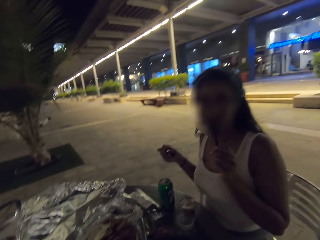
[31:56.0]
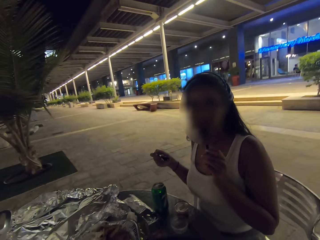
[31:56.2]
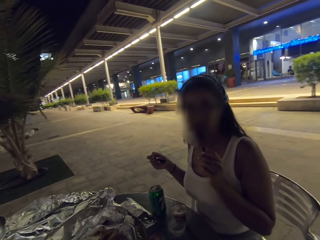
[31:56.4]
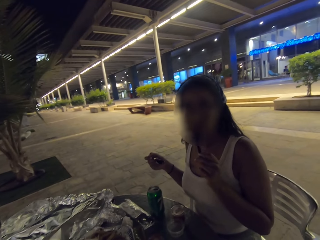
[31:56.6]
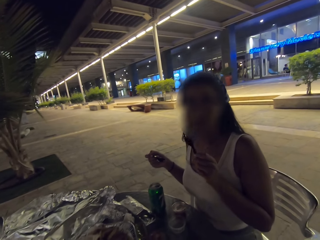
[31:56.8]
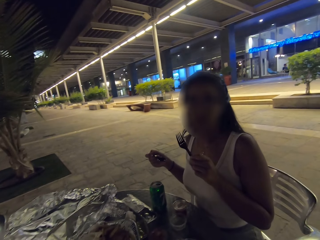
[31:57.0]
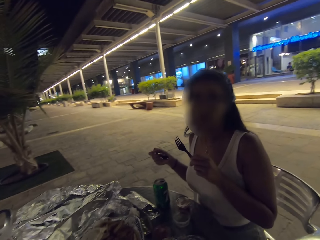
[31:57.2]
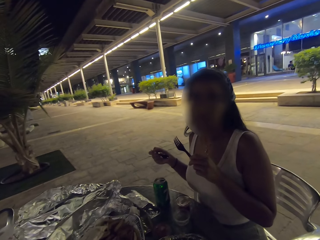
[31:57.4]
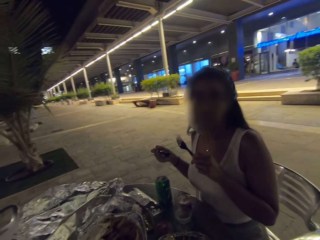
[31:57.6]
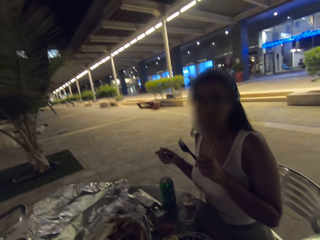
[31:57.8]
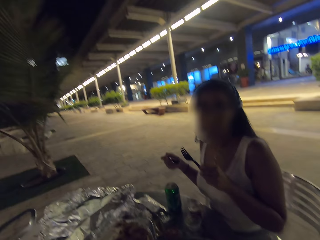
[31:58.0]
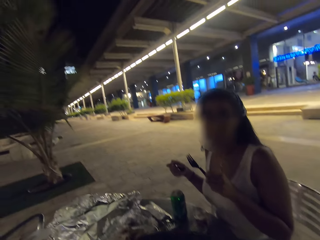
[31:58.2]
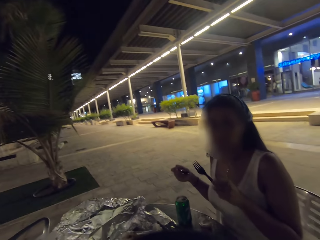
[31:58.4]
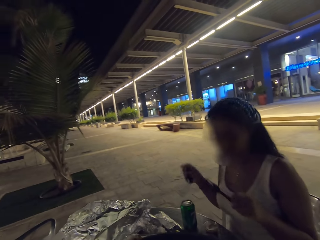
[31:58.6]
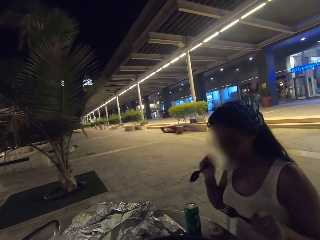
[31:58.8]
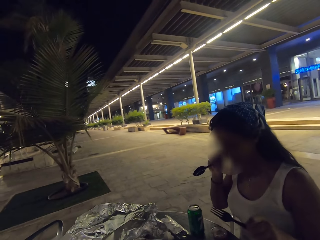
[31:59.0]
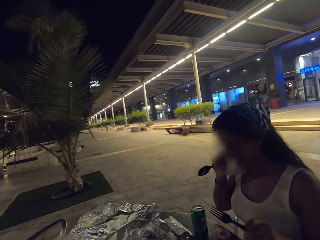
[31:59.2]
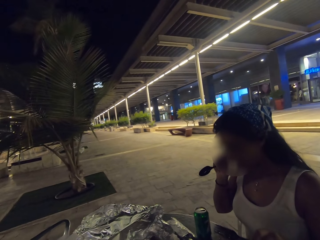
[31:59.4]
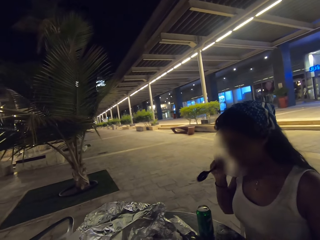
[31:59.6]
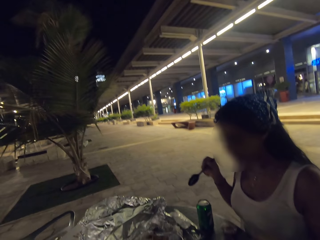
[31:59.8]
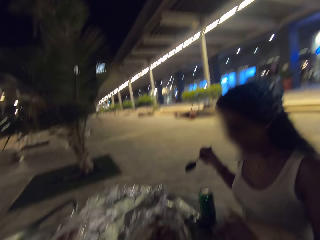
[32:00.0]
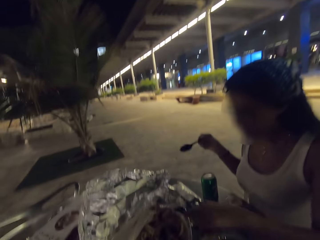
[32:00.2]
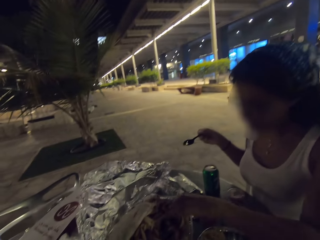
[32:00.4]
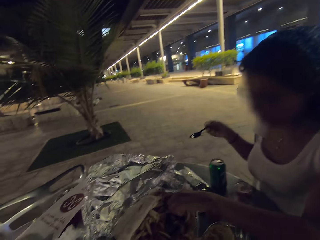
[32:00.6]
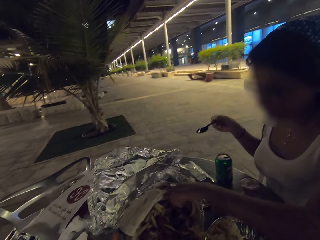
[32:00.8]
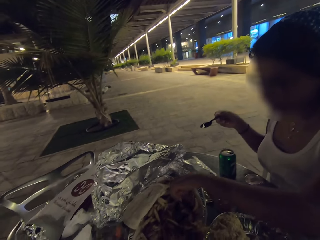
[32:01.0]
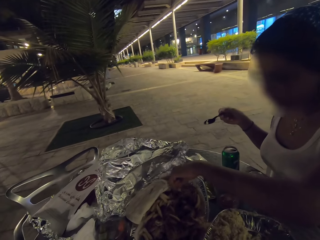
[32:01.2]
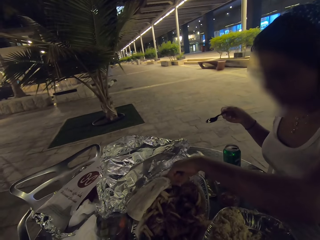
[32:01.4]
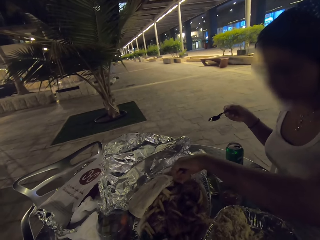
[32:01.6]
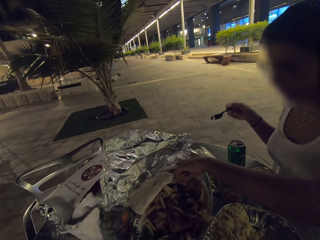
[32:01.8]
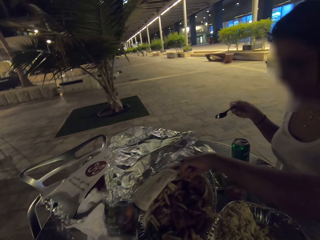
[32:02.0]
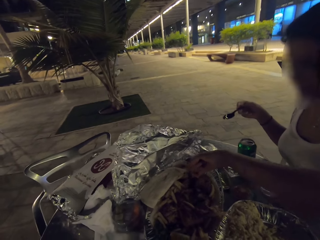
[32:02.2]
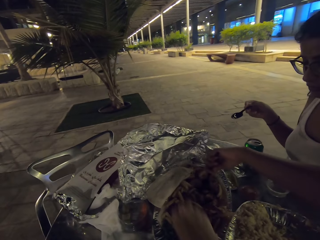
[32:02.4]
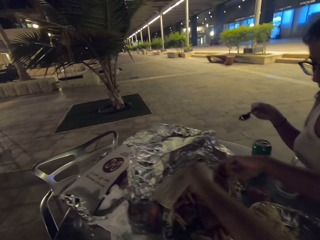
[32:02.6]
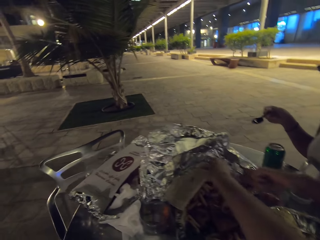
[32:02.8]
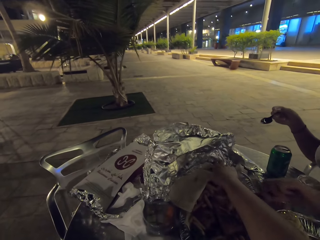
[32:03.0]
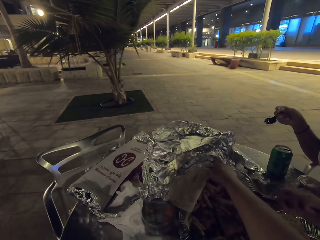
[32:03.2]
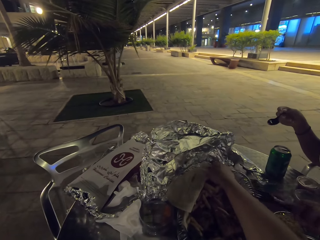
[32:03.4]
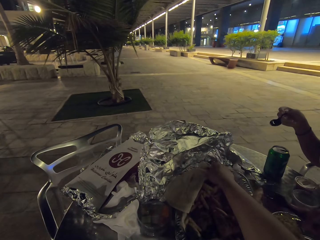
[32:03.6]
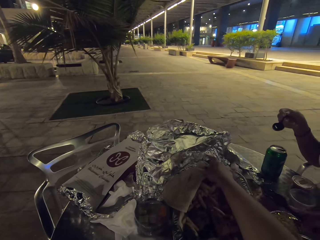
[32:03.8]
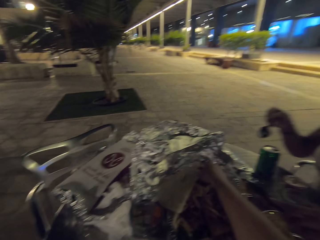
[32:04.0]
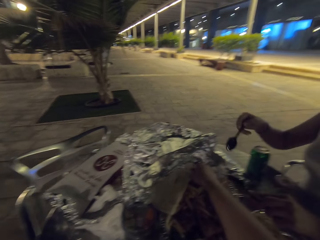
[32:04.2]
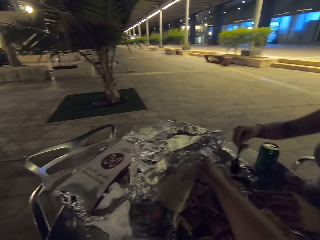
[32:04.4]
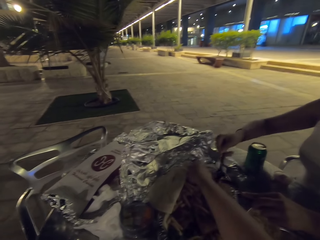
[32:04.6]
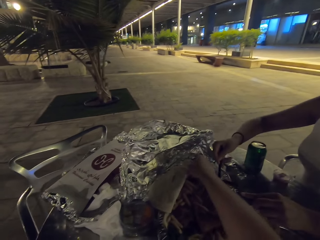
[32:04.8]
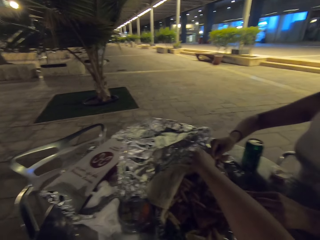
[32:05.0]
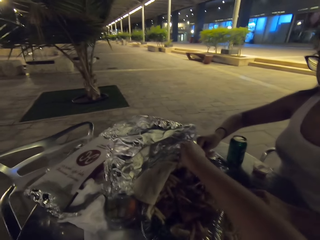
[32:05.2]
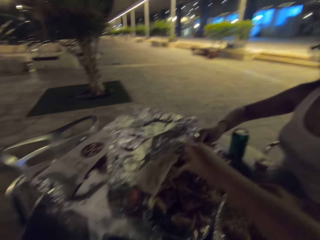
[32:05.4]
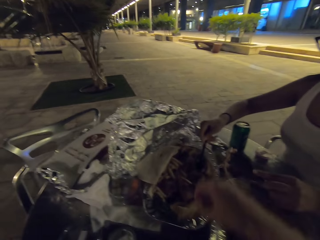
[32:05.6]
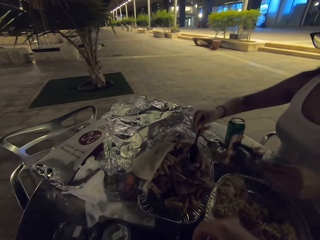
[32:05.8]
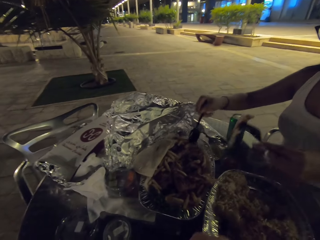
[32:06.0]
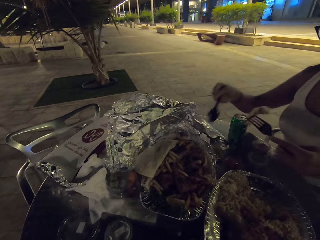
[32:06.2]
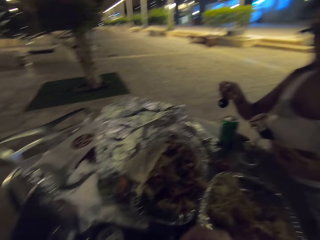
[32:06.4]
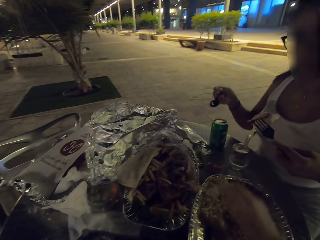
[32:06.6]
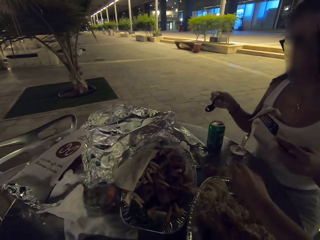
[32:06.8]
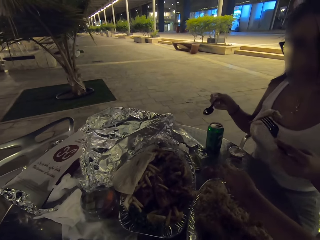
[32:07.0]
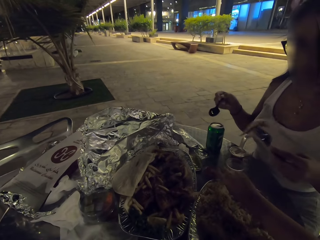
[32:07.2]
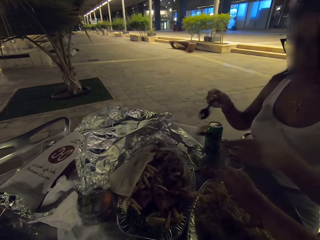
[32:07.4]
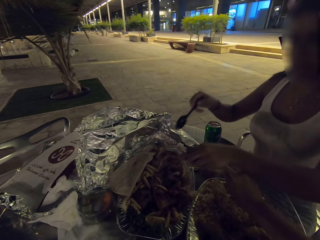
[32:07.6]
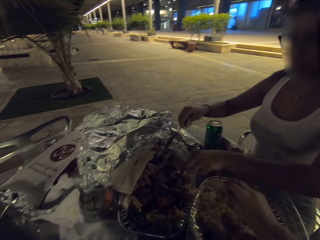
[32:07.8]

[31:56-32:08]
The camera wearer eats the food on the table.

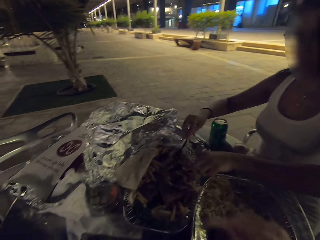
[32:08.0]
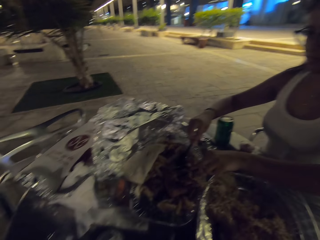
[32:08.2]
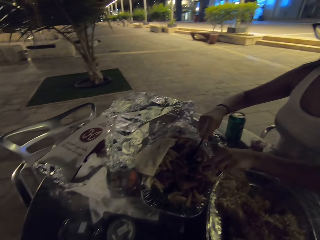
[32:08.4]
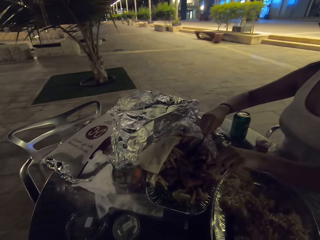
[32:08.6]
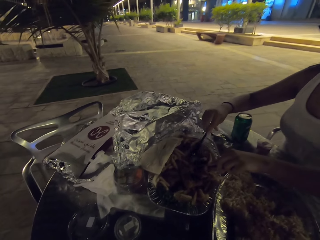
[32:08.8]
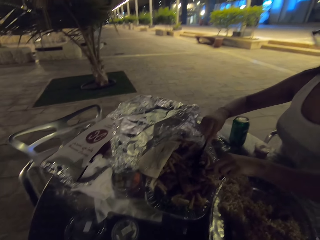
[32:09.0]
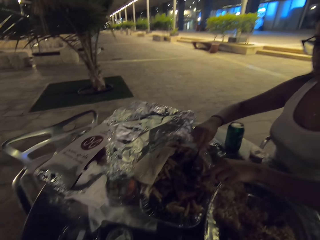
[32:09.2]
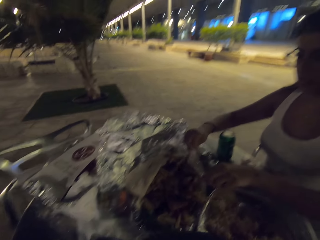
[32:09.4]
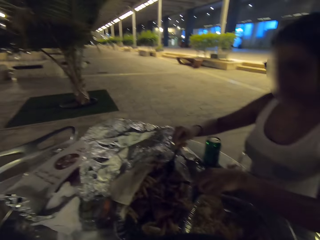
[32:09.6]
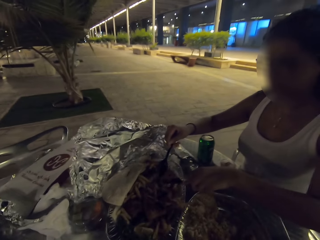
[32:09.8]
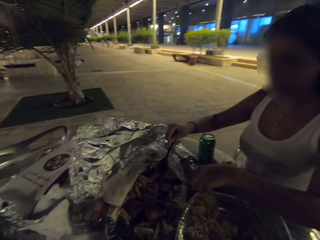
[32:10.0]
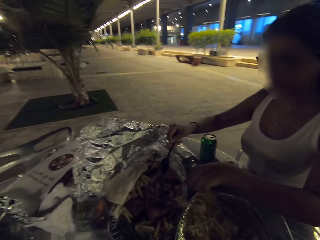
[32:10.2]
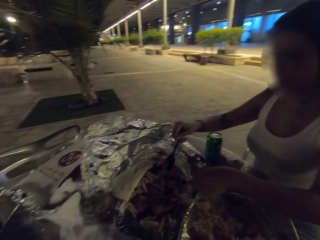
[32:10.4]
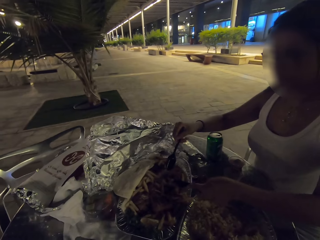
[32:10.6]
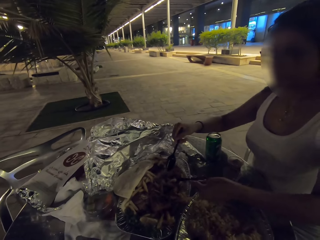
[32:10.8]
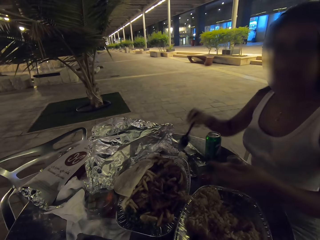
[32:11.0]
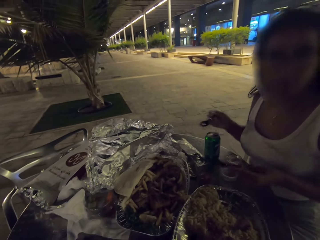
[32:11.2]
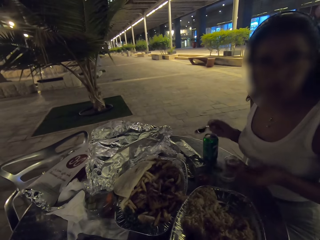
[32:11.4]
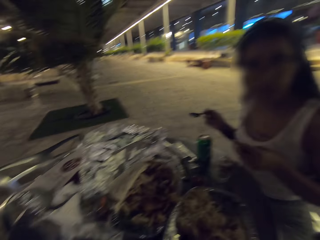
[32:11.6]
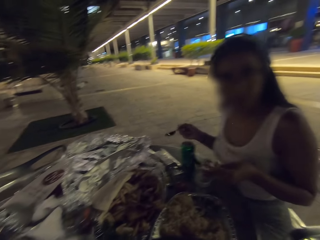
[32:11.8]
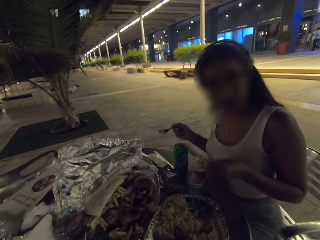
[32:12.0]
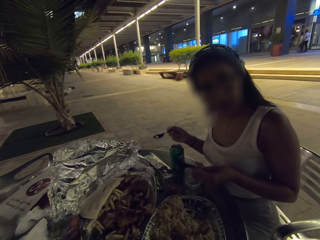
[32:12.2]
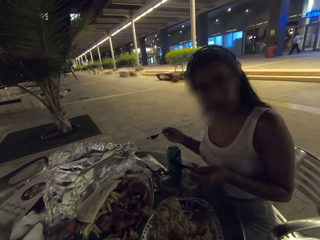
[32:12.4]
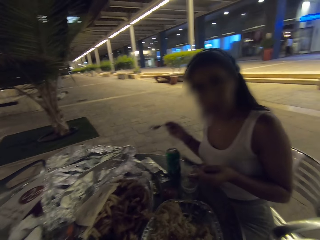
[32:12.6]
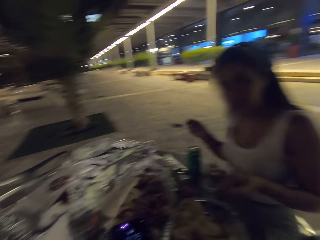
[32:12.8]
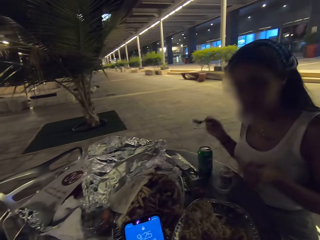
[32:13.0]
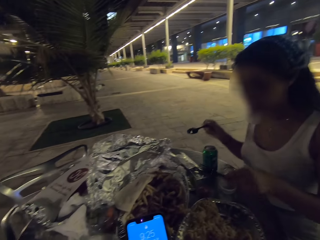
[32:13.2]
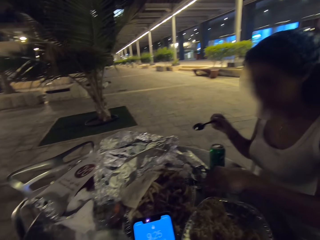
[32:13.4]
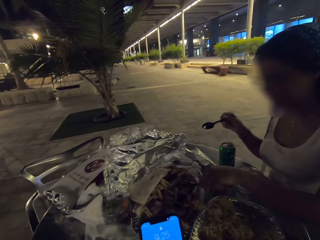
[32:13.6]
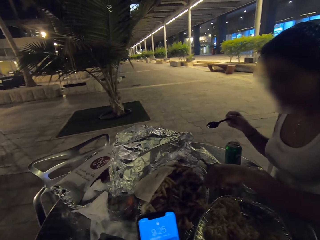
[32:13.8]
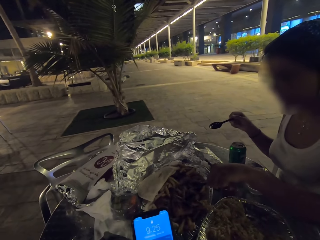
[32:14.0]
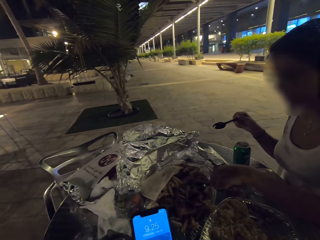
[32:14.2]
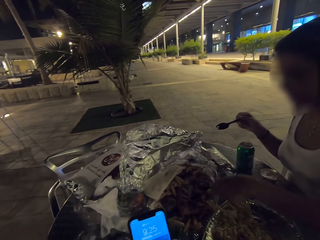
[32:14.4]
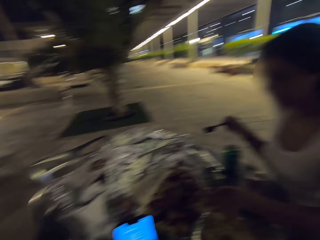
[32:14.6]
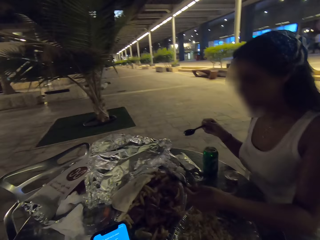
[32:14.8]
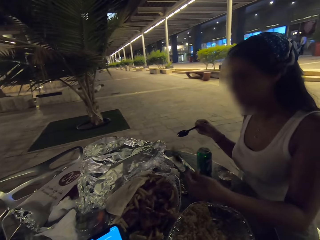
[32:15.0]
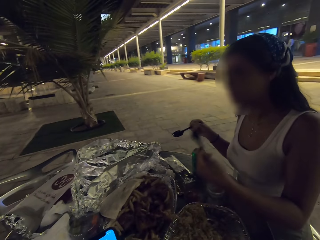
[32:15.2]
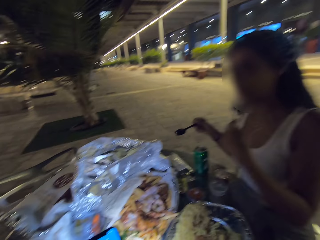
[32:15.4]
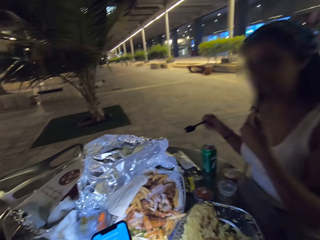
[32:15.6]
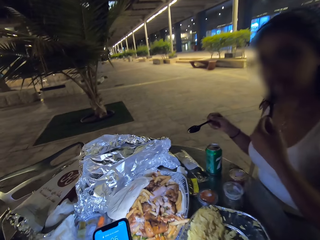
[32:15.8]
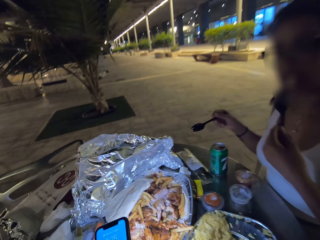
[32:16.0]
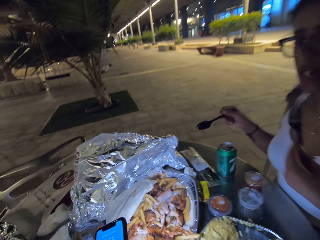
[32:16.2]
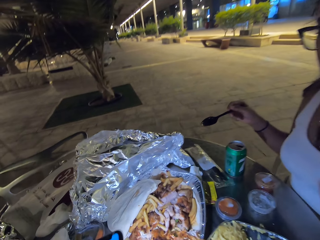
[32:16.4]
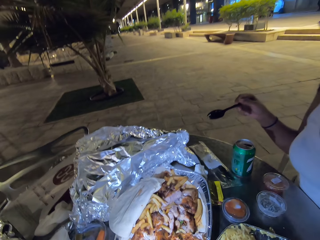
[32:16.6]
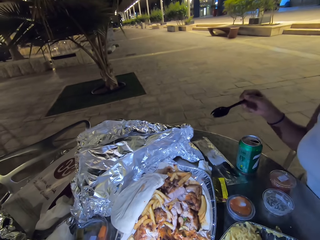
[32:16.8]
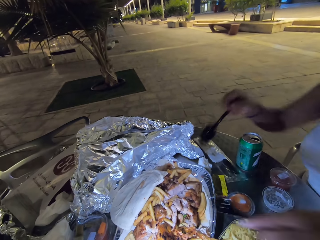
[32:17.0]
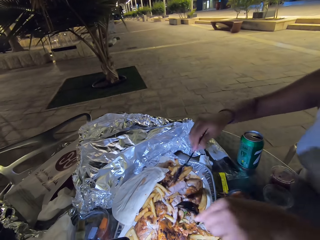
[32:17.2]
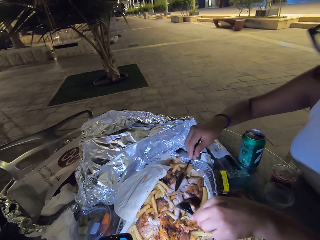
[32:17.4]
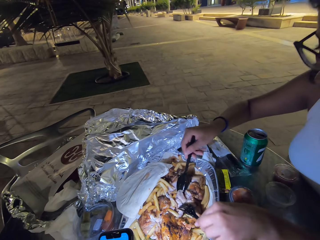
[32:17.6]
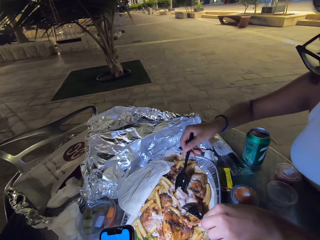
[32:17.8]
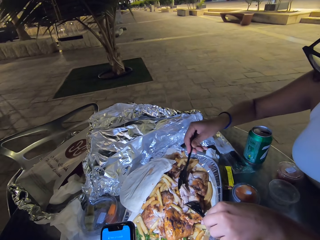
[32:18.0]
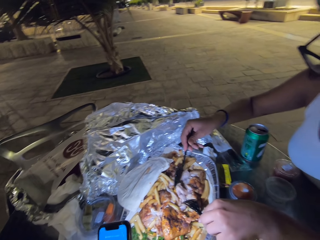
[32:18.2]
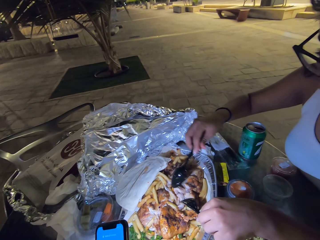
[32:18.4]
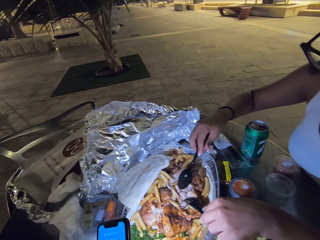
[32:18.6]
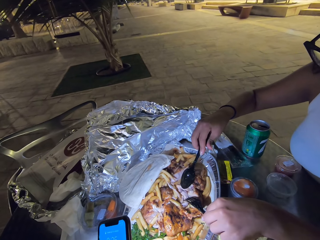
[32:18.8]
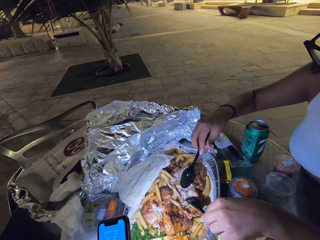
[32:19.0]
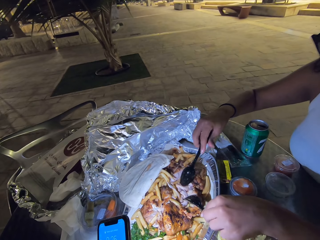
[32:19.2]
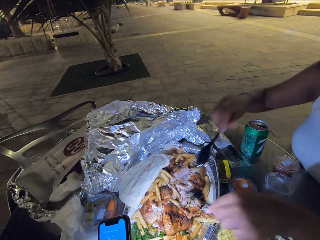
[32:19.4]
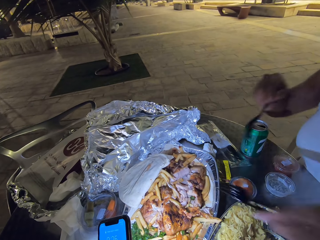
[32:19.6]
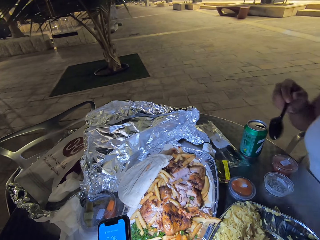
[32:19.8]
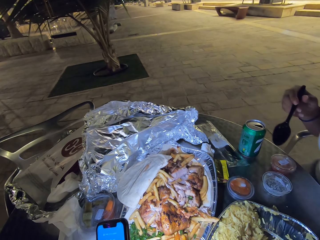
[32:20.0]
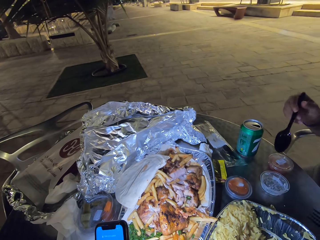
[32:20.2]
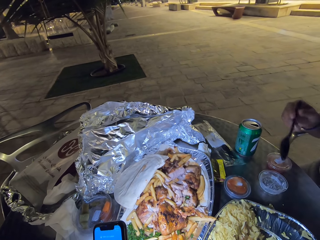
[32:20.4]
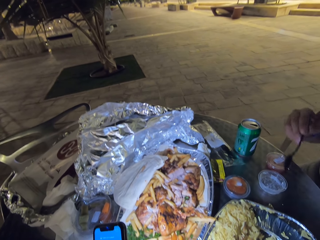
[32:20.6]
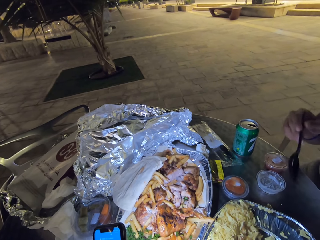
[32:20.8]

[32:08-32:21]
The camera wearer scrolls his phone. He lights up the torch on his phone. He uses the torch to illuminate on the food. A person eats the food on the table.
